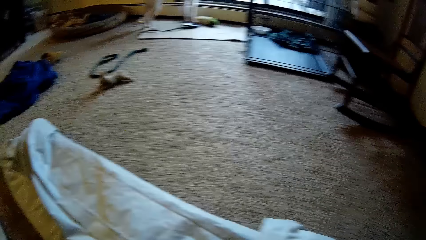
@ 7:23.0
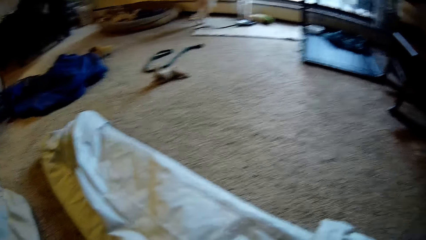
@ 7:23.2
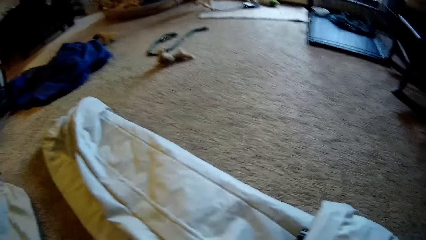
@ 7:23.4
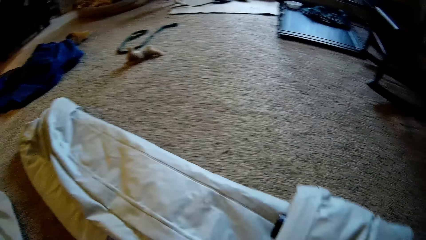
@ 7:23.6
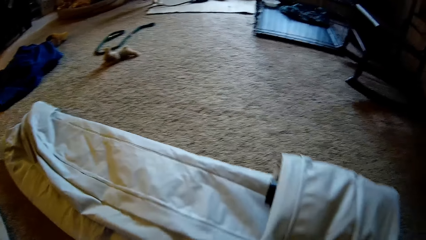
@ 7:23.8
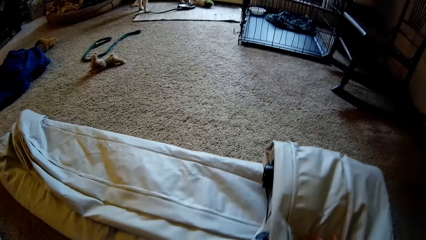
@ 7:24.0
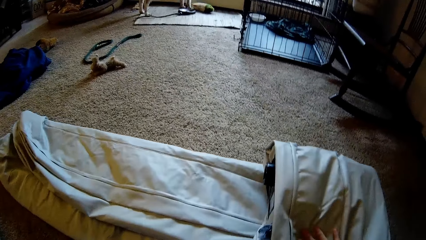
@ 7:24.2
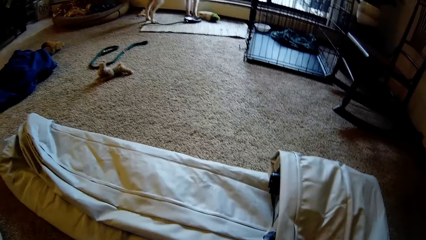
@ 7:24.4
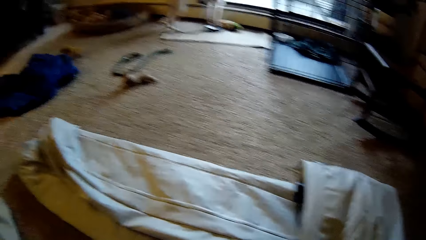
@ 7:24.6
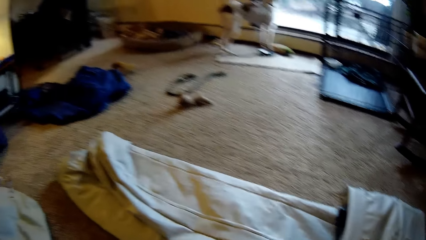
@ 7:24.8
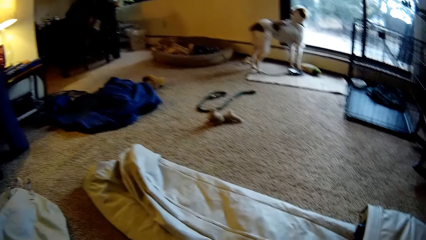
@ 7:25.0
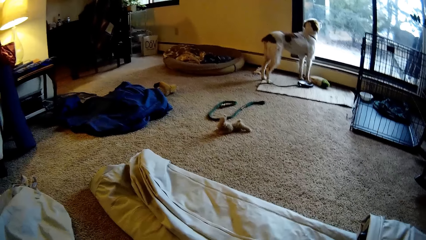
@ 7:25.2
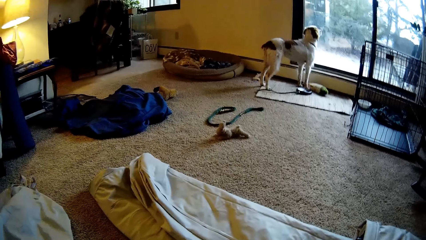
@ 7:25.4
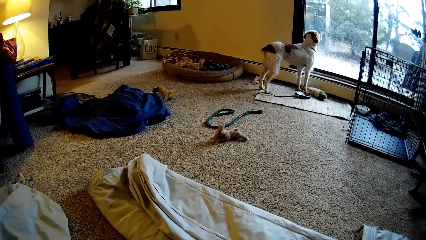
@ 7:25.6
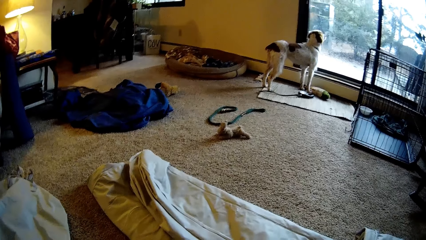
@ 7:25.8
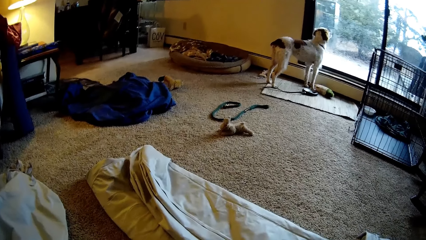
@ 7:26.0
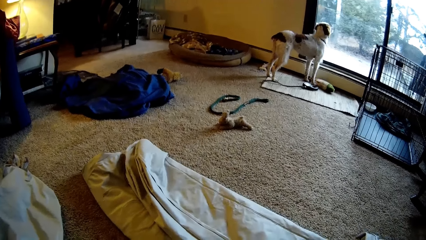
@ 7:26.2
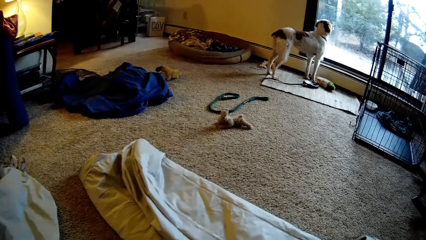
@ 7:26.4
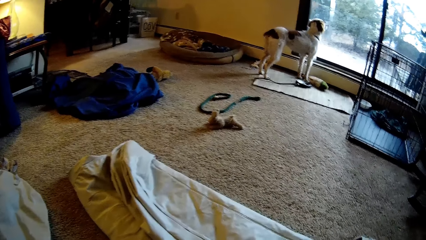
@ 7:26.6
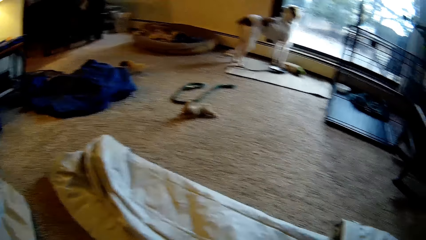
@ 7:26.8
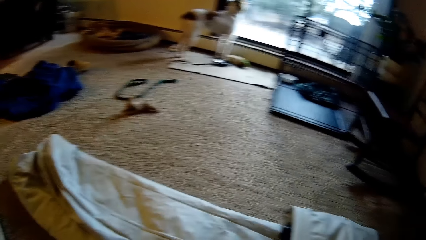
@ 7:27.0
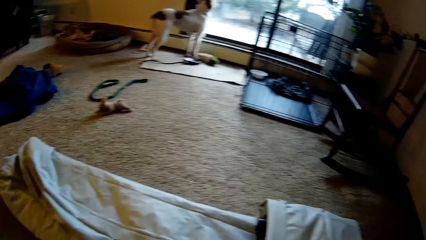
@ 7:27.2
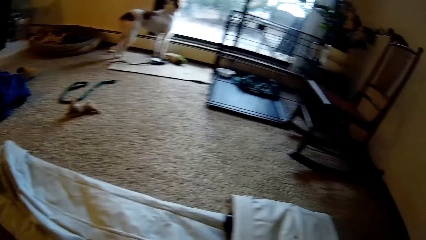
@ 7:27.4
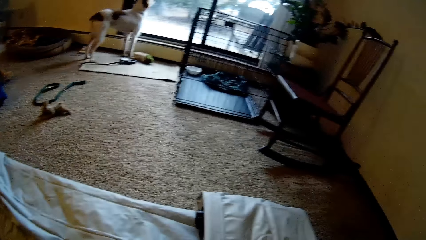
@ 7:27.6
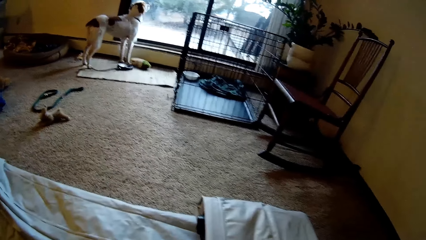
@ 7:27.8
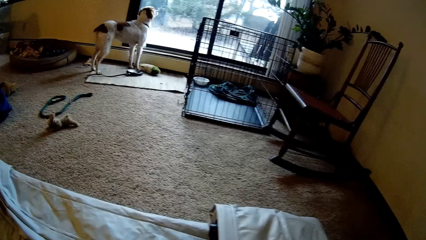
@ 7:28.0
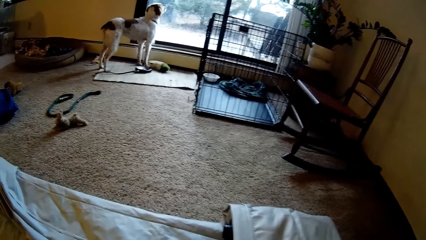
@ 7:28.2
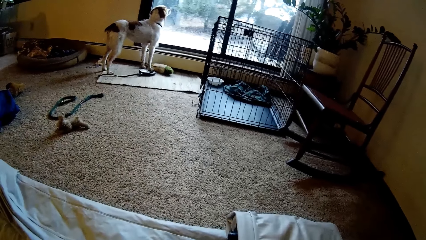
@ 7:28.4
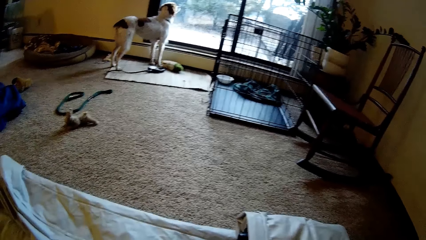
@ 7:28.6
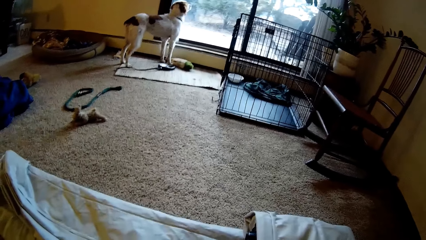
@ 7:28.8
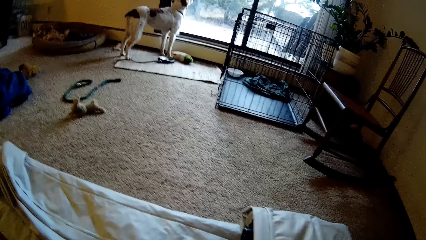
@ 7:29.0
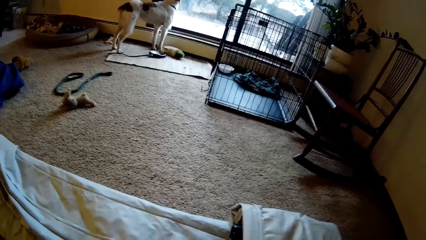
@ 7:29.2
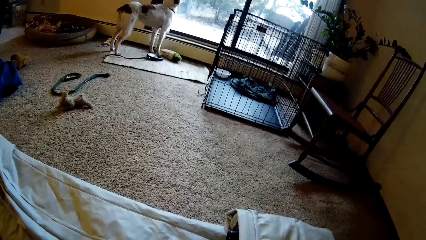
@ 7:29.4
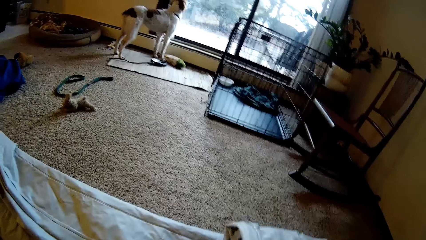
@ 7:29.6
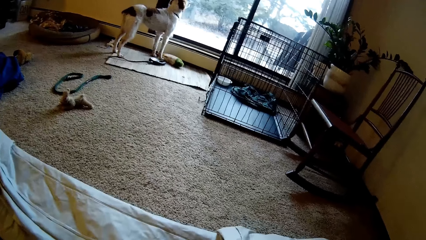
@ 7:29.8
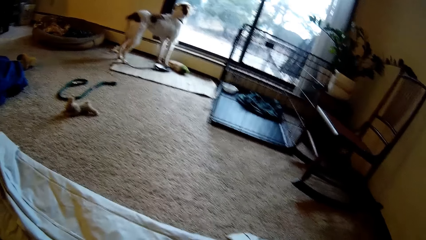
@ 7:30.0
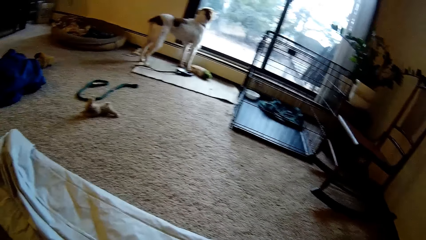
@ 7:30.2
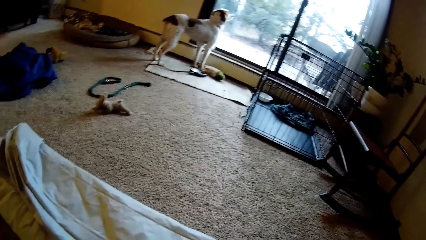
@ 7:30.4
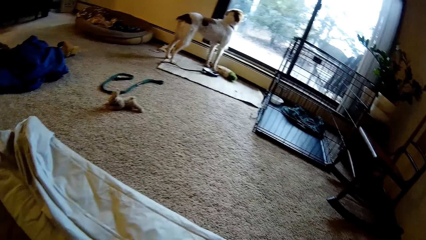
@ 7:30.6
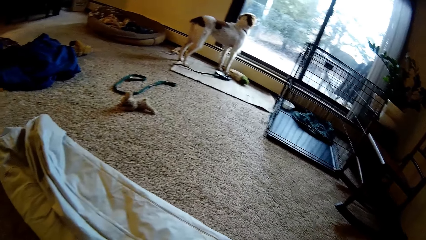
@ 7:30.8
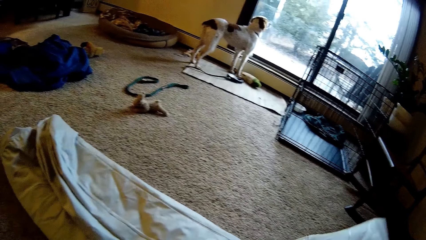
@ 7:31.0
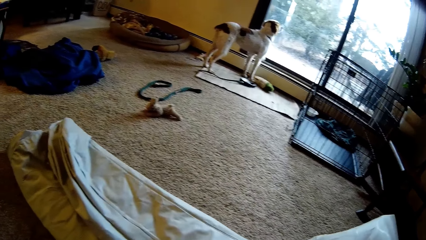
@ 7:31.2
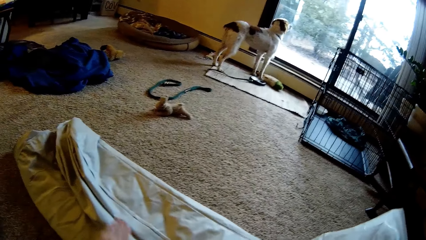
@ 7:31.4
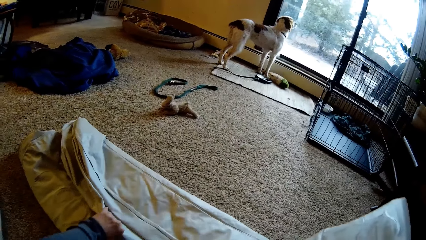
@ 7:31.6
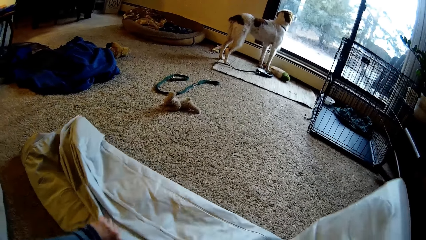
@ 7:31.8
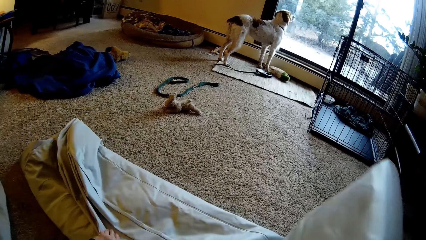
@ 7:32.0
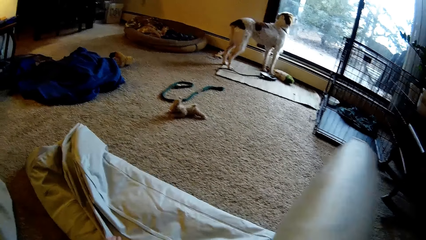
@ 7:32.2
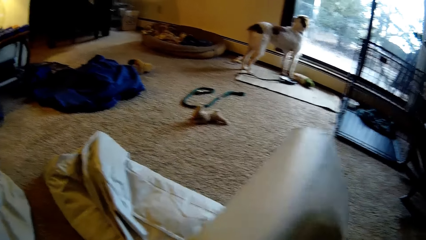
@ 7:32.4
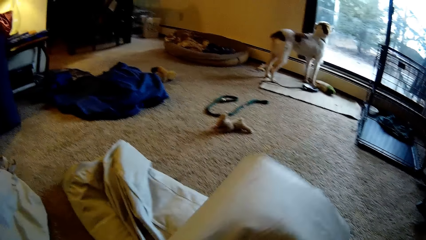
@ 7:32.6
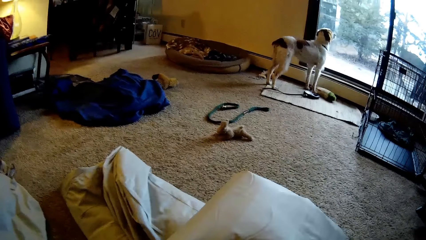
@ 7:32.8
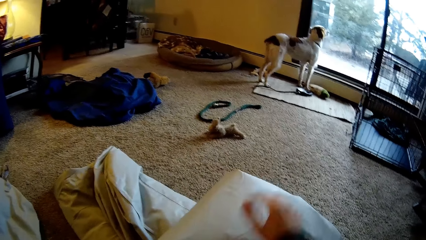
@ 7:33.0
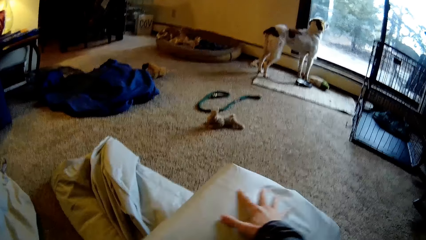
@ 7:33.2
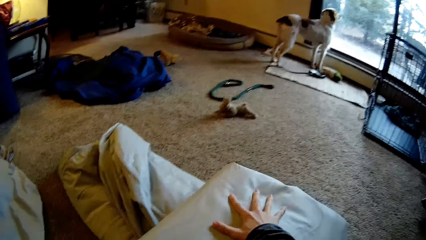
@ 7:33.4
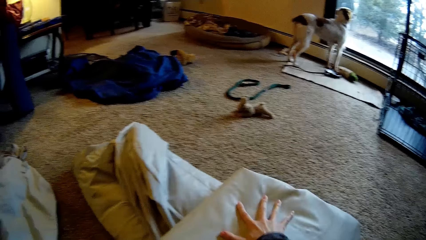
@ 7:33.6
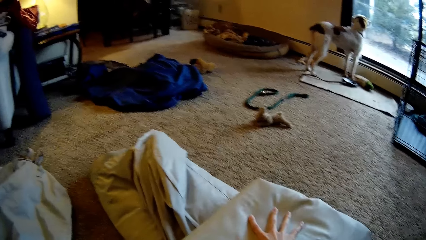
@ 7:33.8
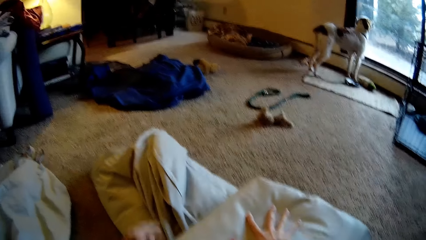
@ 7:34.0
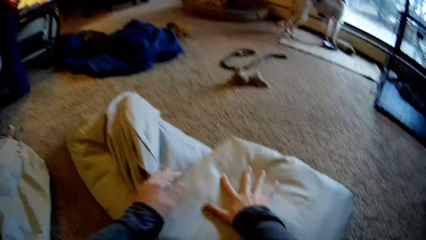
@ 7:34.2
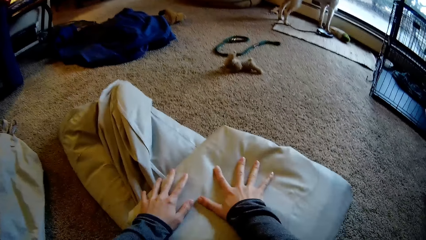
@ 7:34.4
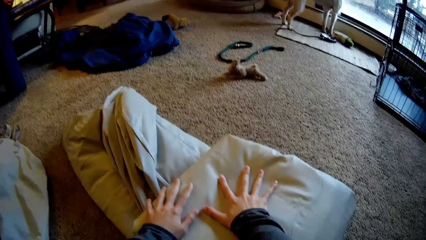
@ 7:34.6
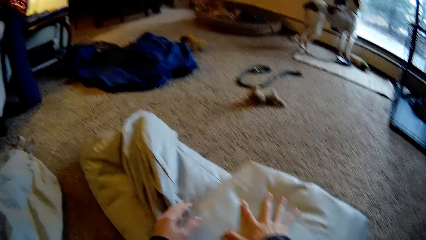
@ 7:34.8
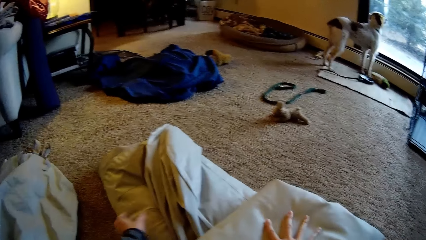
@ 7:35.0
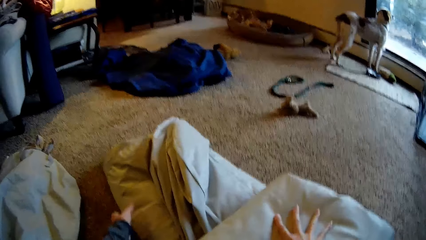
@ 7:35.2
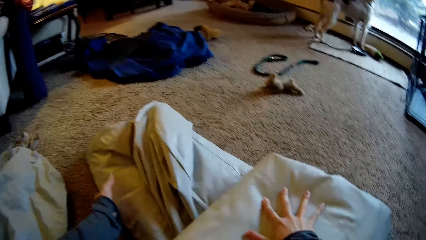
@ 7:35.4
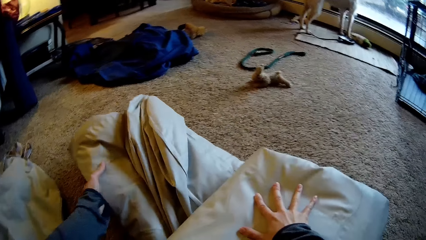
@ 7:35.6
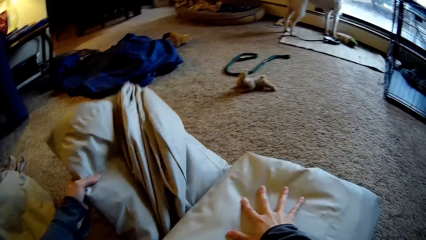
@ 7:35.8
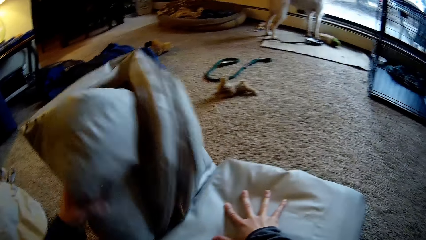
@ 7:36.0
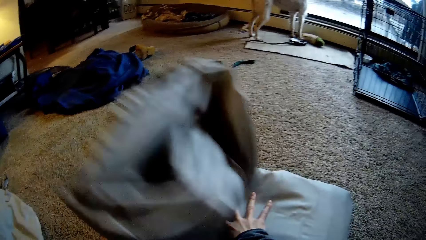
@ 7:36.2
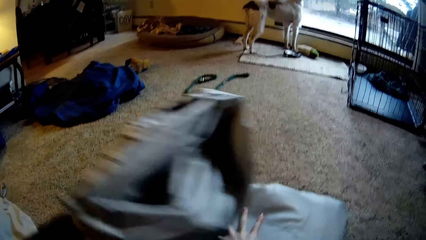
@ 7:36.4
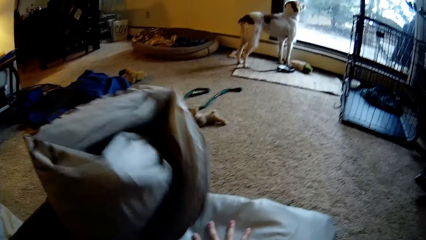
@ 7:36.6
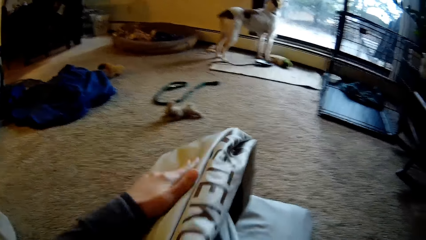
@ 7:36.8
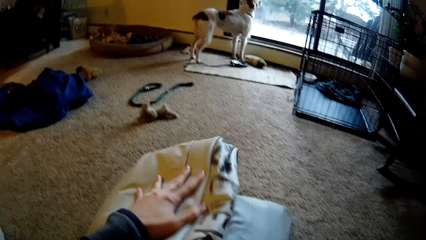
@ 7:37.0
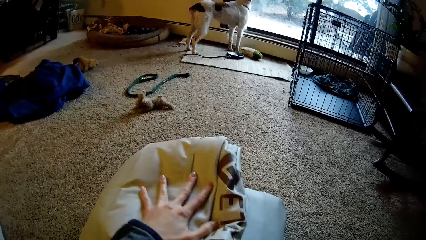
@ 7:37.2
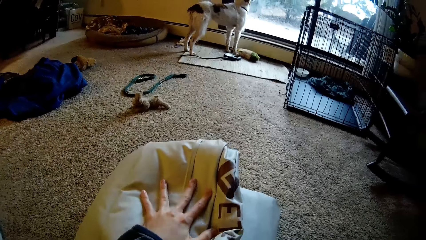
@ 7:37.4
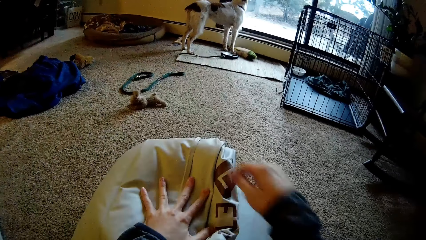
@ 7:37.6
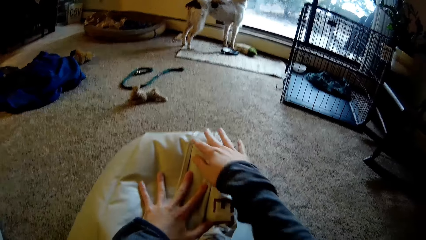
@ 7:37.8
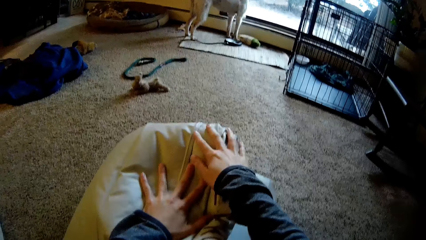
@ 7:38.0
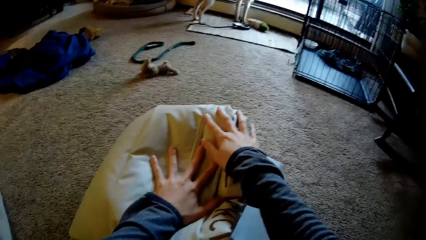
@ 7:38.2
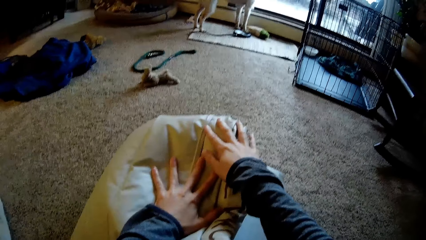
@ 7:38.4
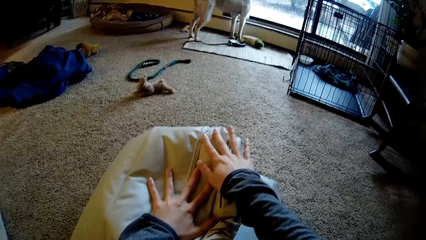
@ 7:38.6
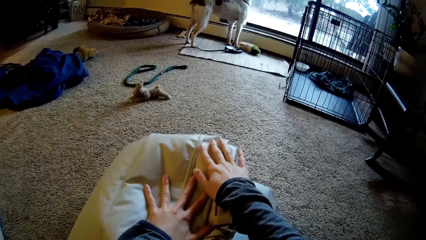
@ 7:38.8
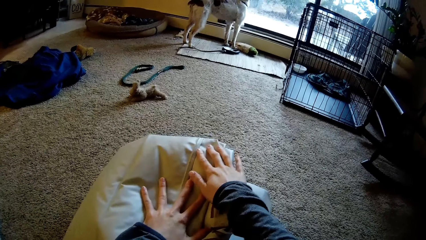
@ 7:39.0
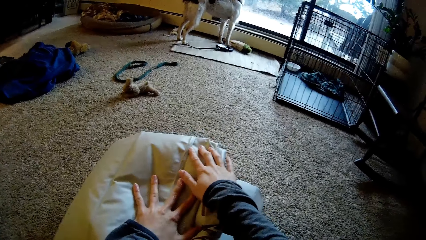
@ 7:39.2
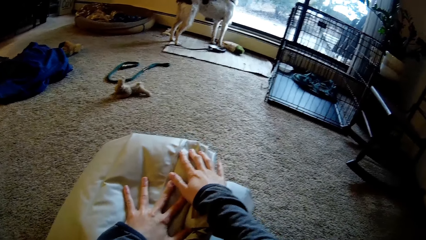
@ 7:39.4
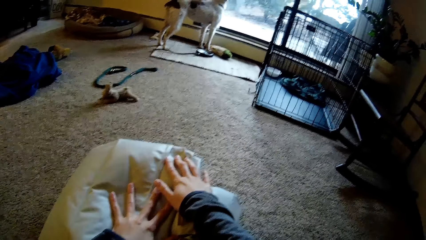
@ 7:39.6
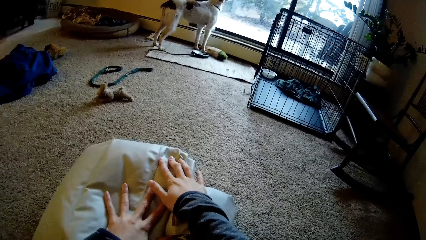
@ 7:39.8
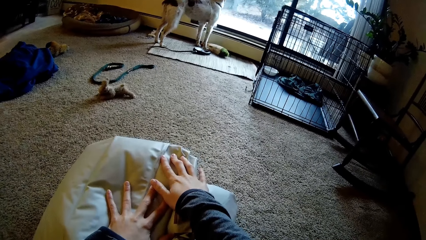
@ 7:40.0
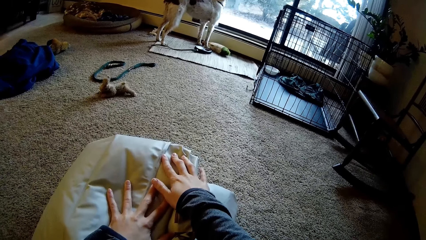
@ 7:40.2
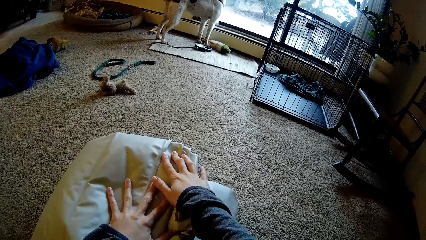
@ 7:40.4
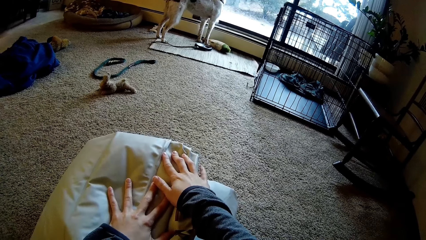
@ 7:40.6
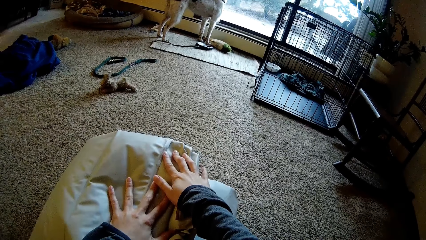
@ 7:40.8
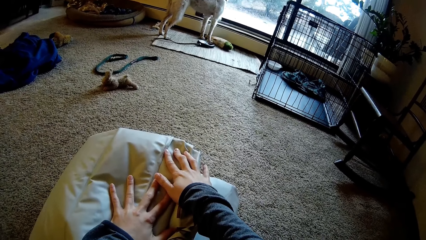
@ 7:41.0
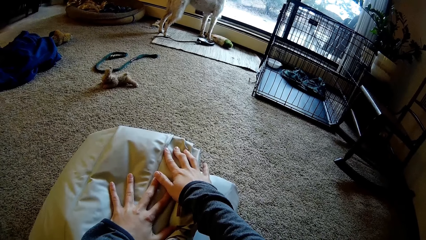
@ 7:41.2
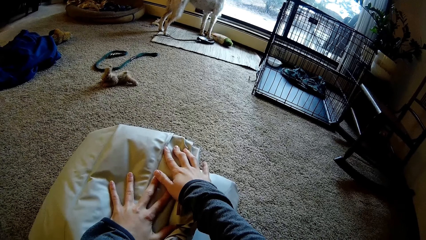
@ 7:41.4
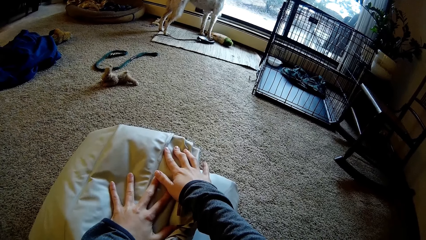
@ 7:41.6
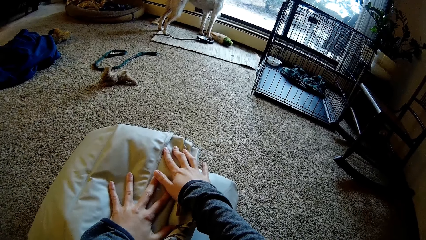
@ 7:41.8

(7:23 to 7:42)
A person holds the duvet with two hands. The camera wearer presses down the folded bedsheet with his hands.
